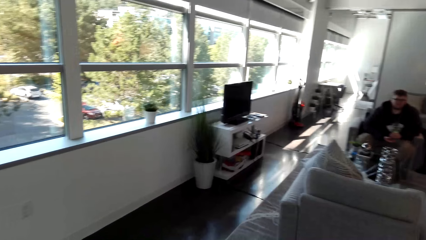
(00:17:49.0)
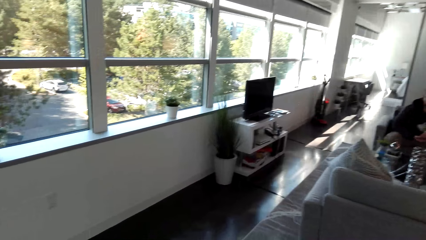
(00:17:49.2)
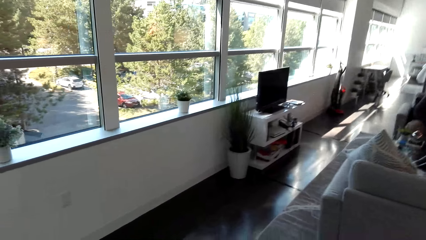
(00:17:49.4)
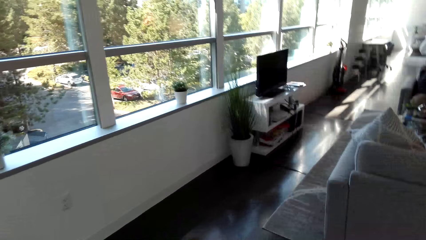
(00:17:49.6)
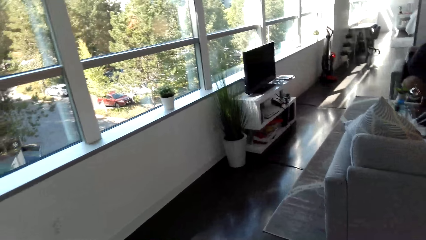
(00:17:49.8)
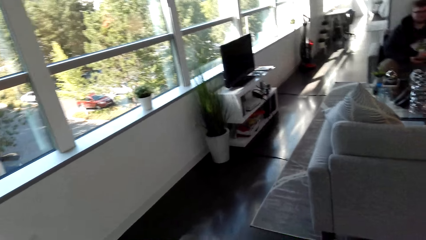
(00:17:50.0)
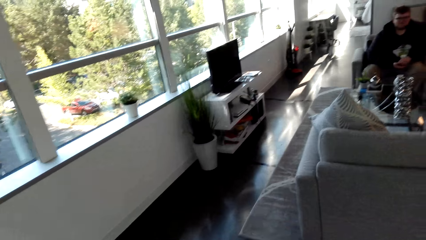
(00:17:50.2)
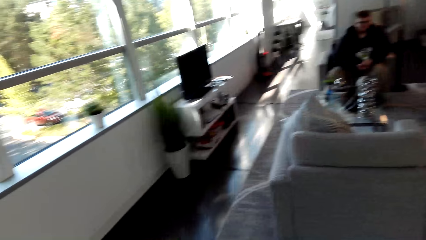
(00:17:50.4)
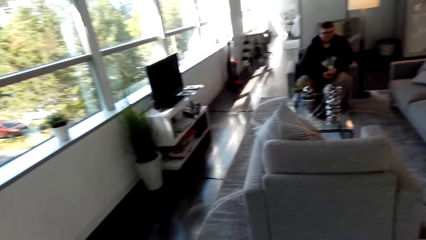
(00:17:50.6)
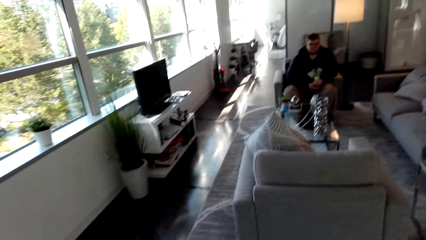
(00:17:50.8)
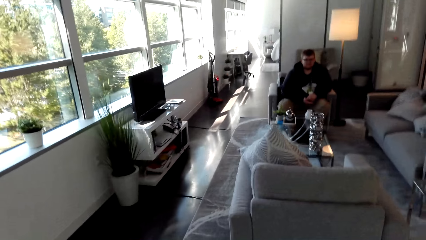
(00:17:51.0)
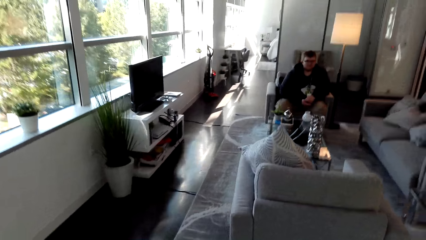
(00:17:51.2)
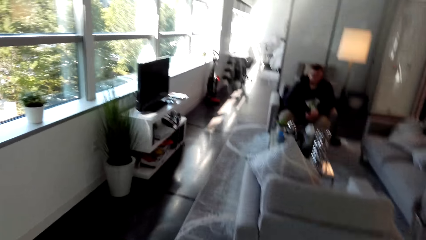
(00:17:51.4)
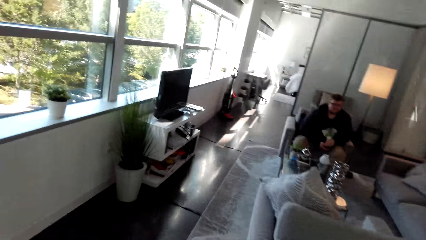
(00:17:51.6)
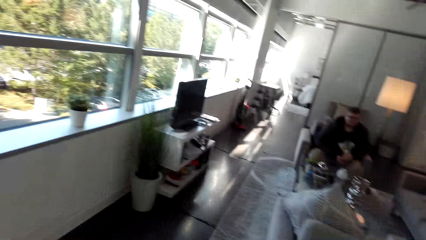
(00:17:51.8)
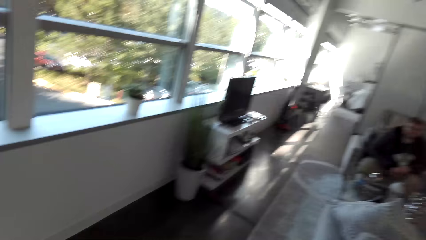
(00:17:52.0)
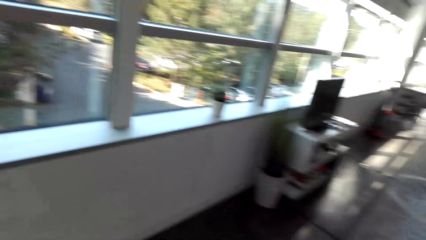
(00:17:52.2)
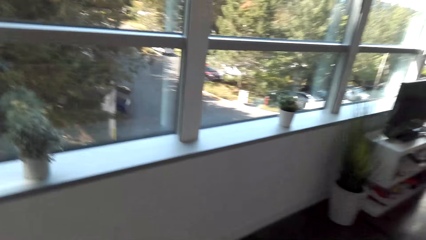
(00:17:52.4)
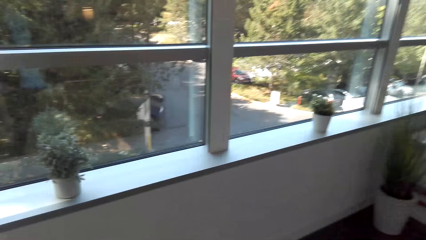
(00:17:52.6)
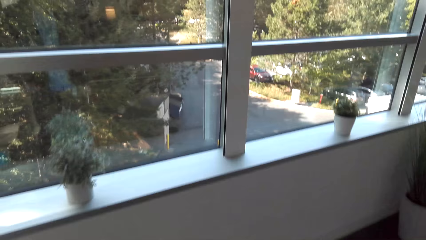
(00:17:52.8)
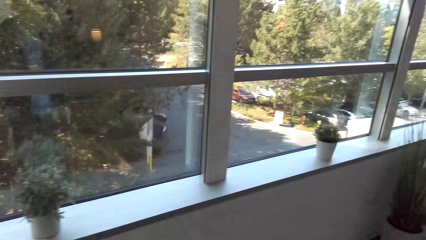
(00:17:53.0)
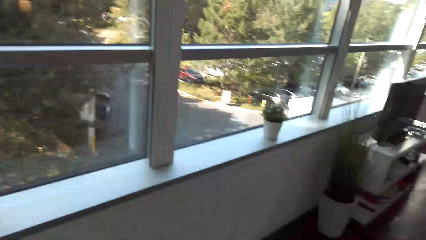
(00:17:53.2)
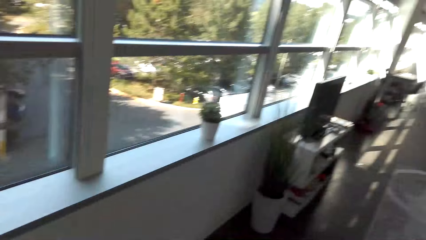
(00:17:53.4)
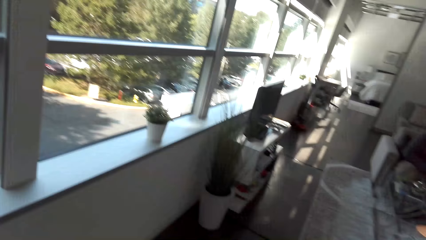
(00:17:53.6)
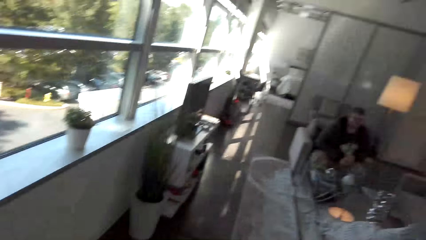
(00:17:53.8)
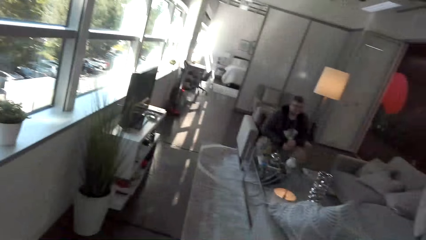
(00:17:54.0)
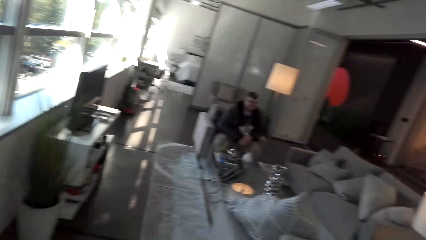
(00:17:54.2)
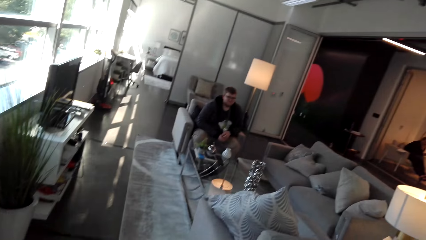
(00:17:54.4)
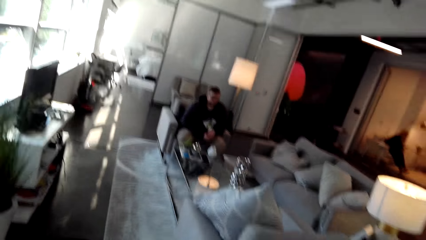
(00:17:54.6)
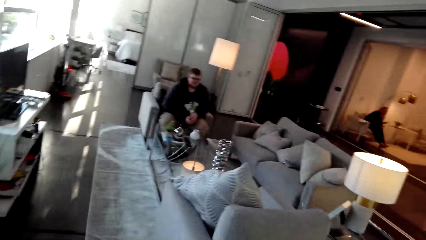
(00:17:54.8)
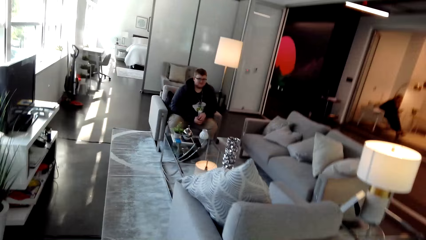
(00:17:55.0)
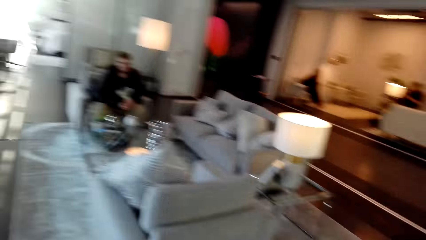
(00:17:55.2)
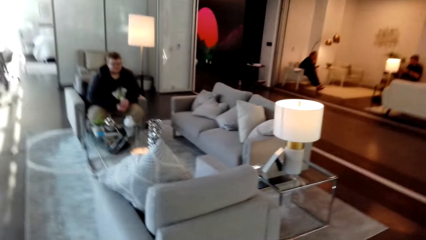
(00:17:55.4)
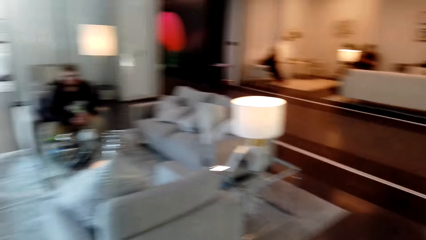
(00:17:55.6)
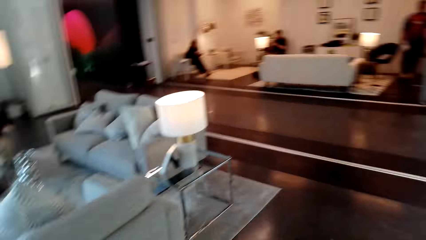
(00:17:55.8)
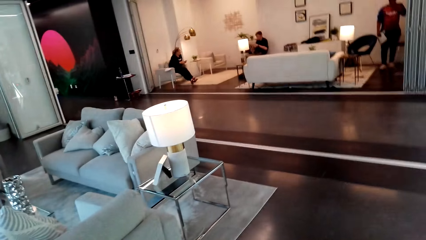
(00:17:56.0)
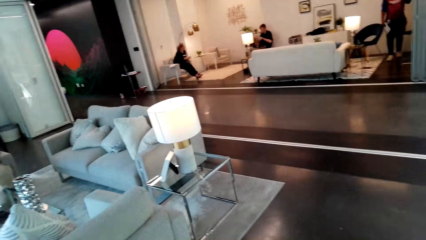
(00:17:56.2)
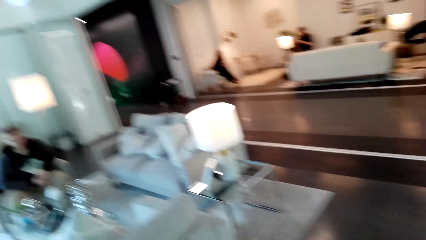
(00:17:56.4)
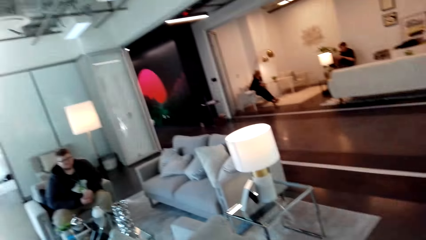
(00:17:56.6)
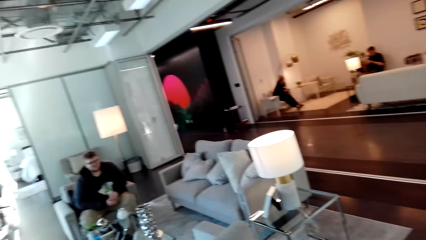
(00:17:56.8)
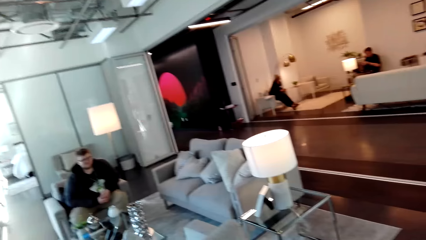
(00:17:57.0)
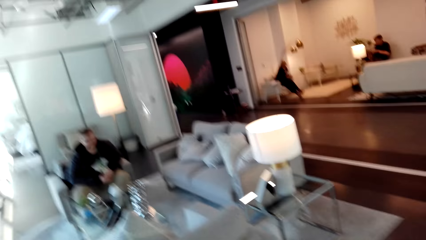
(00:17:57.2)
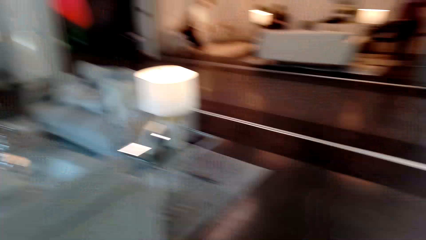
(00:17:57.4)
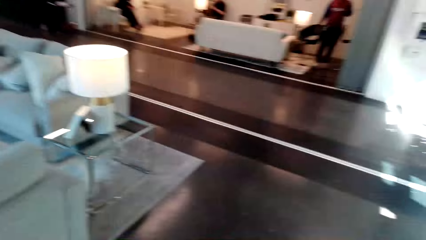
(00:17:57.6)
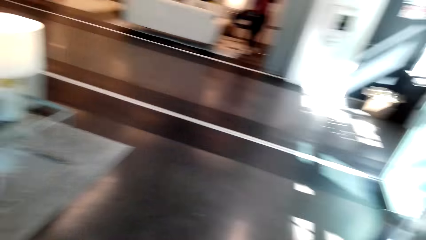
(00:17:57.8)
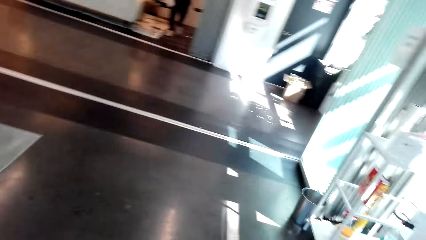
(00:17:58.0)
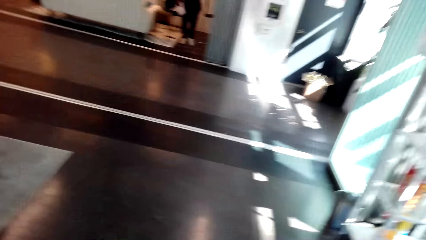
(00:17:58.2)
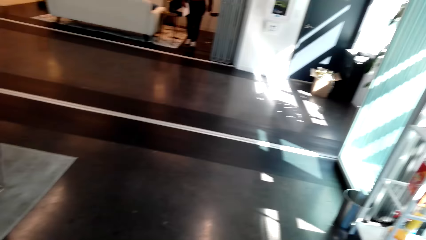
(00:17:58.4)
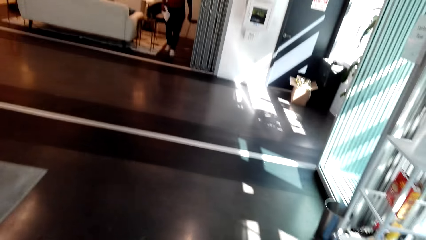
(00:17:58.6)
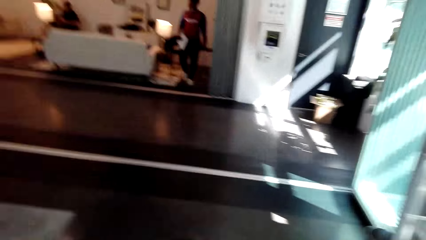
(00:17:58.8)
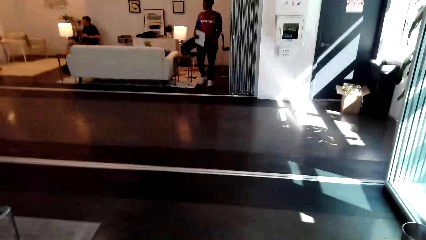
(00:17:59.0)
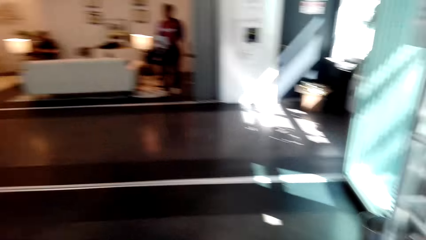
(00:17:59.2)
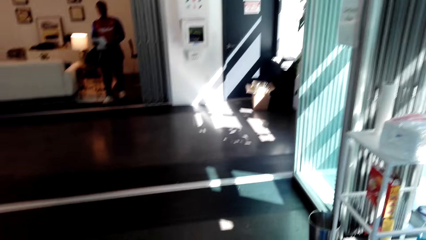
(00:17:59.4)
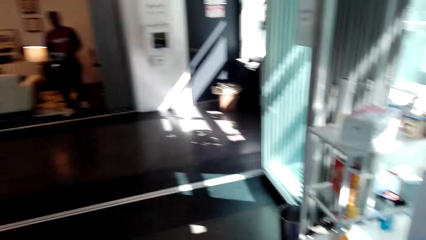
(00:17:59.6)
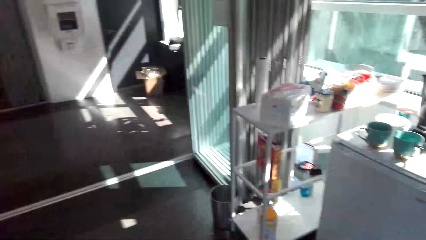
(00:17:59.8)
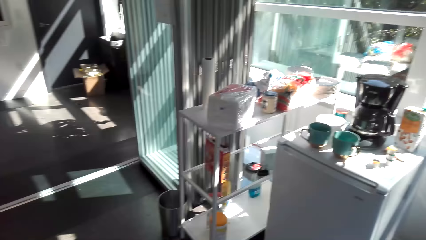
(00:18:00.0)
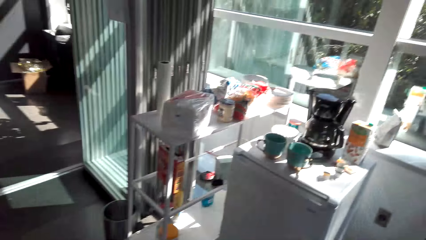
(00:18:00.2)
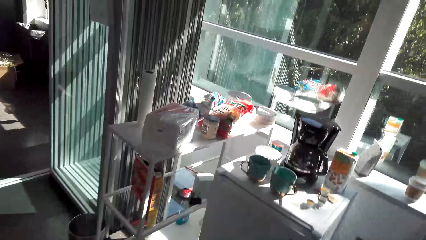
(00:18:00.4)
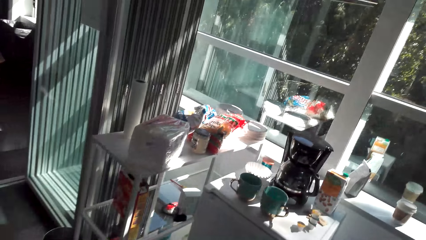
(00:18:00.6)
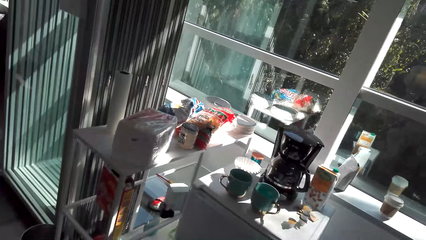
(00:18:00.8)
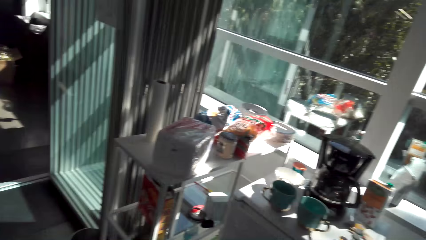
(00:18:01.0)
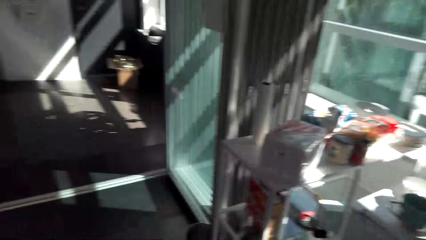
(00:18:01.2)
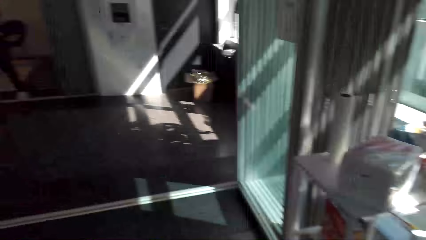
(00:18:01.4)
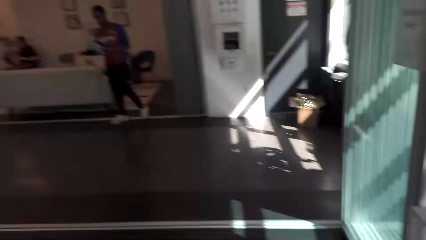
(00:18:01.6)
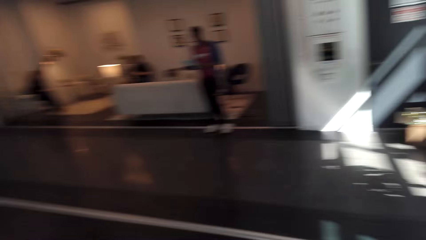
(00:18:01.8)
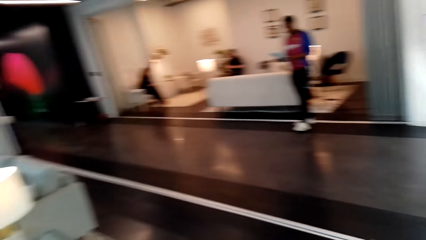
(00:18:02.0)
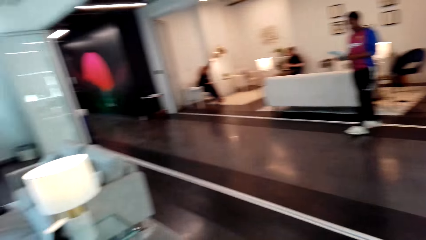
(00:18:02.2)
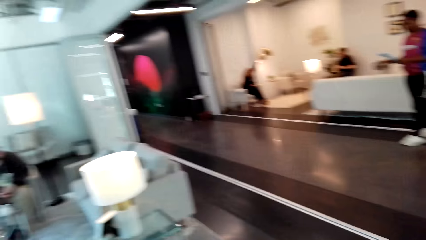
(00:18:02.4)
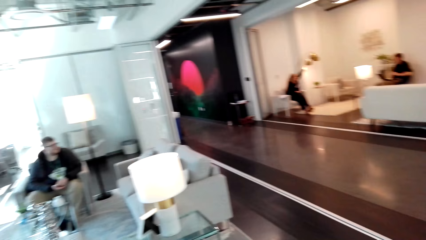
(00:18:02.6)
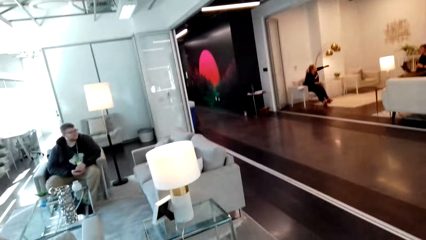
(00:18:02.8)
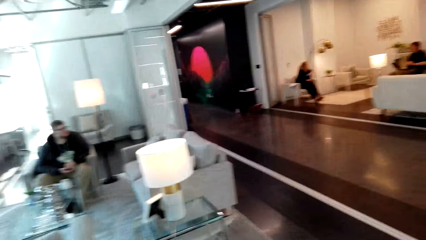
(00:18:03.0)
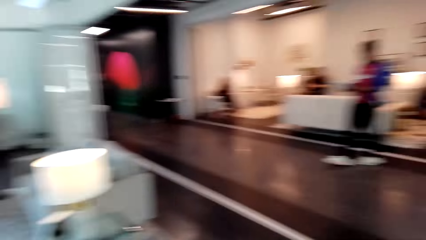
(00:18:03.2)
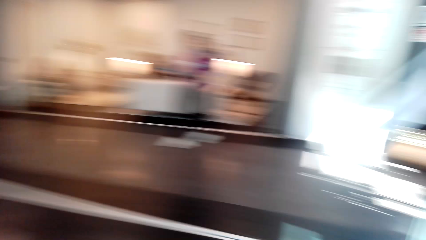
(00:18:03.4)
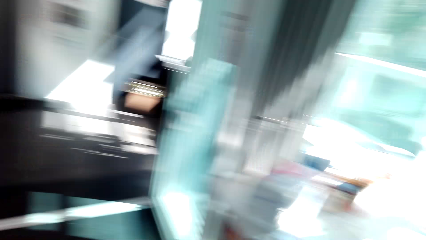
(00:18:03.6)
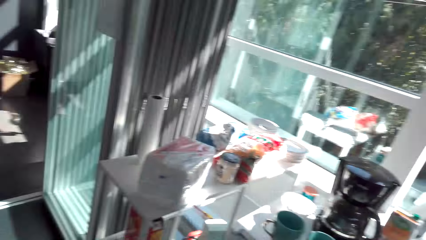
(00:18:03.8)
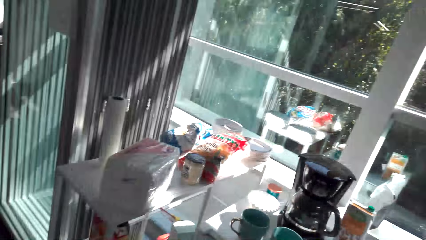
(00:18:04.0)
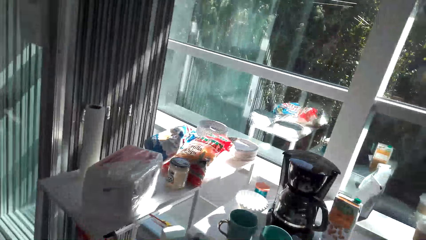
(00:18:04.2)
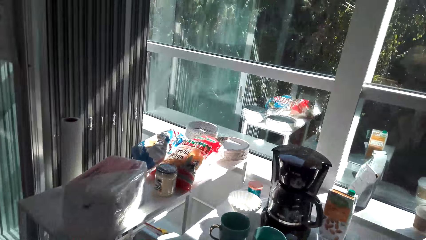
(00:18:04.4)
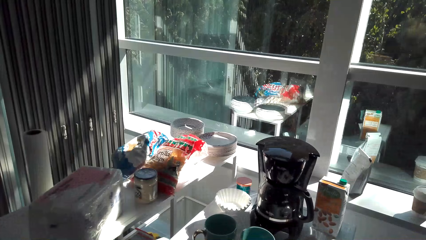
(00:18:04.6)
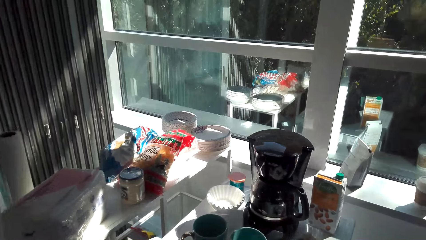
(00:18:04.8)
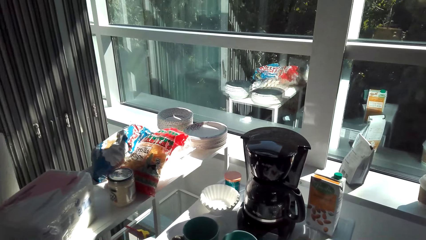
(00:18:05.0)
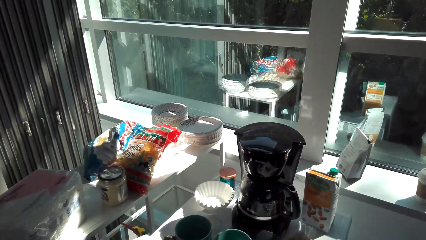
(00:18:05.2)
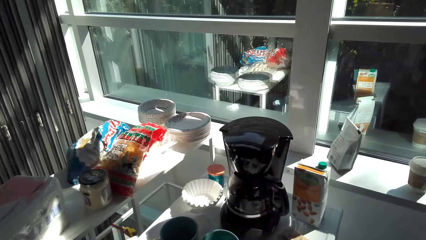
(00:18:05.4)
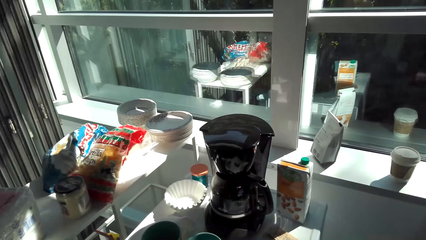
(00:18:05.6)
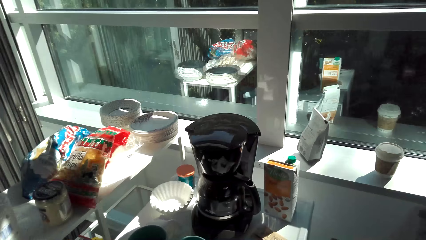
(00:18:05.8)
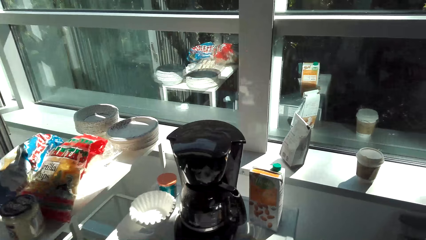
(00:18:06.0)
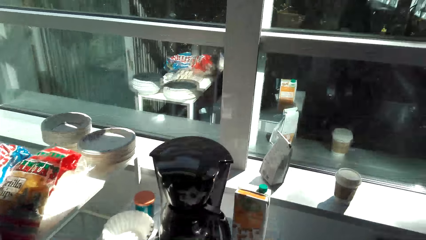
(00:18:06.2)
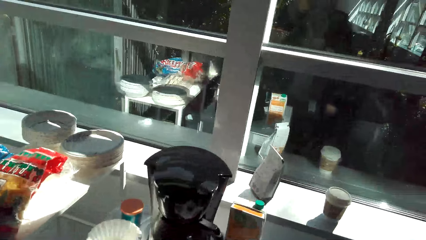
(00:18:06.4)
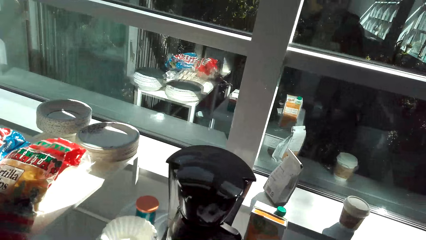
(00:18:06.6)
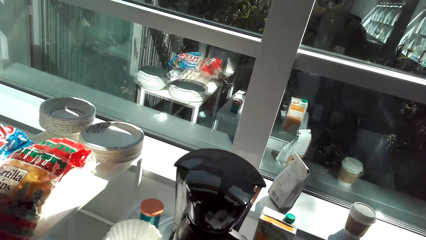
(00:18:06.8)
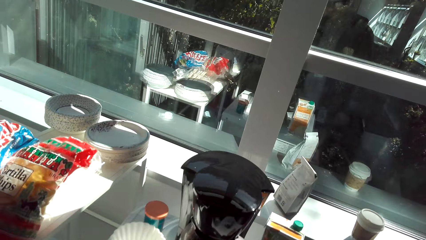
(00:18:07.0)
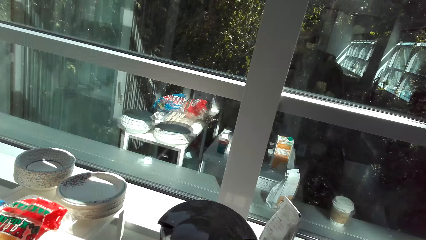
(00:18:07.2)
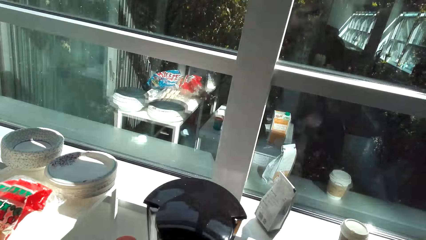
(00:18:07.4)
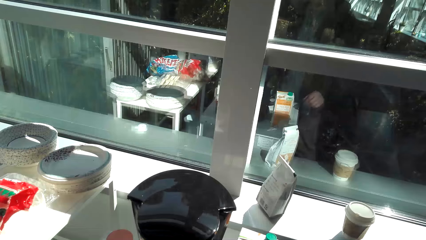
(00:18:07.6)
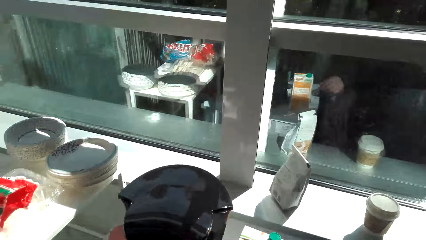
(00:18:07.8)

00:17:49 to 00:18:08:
The camera wearer looks at a man. They look around. They look around the house. They move towards the coffee maker.
